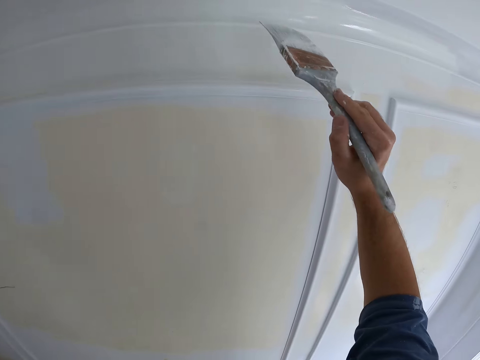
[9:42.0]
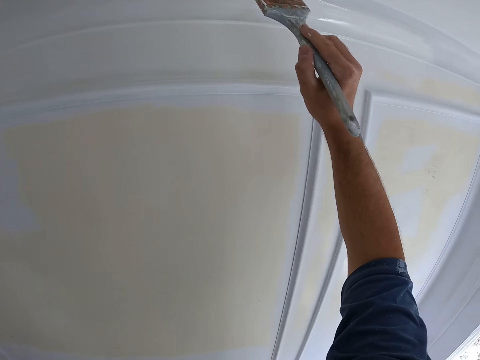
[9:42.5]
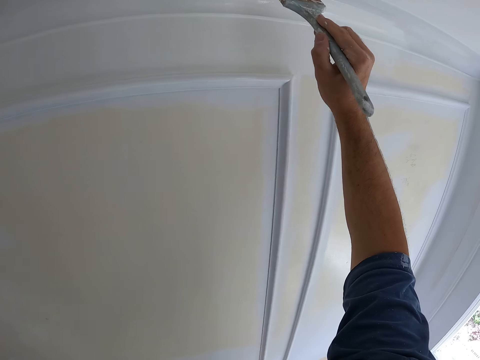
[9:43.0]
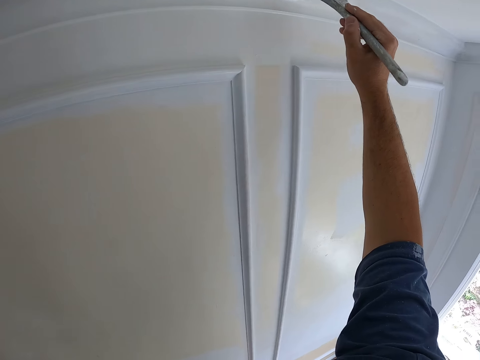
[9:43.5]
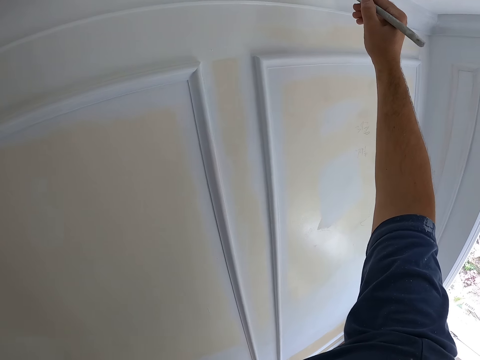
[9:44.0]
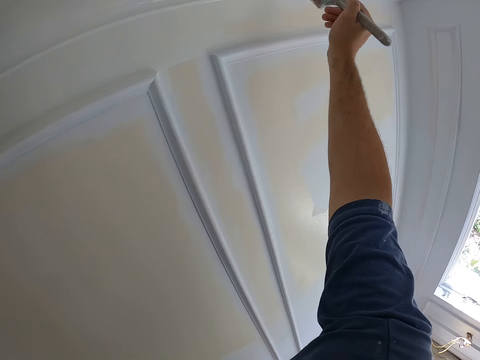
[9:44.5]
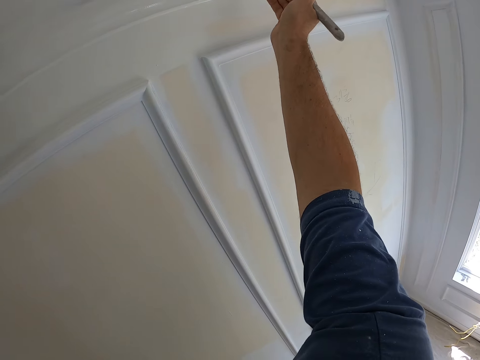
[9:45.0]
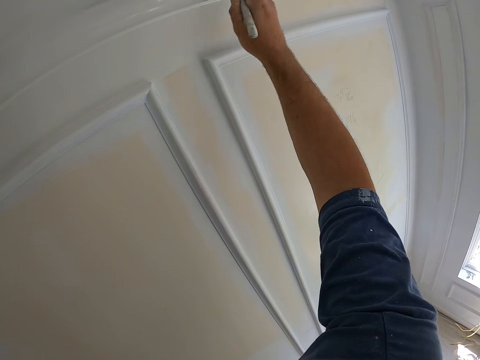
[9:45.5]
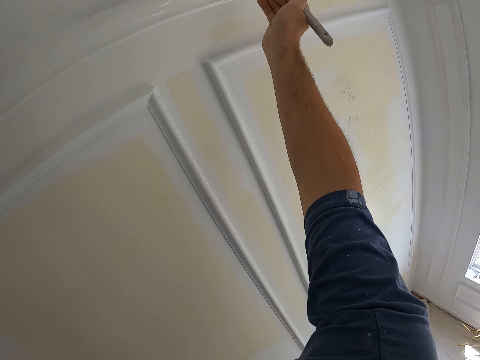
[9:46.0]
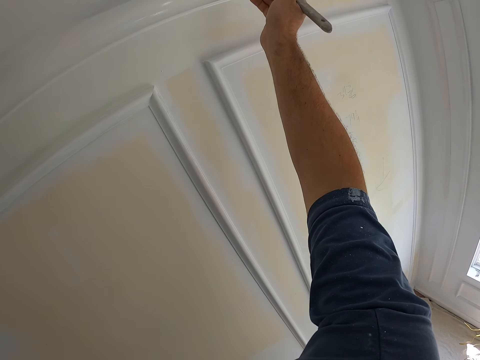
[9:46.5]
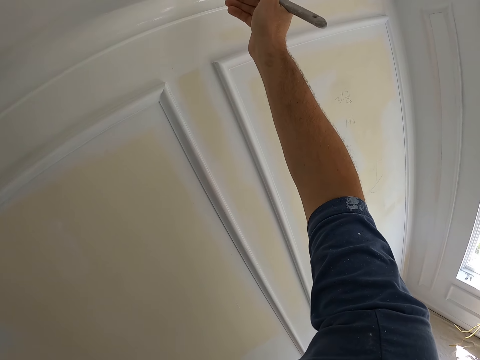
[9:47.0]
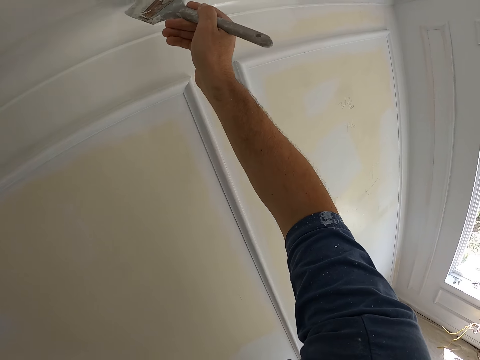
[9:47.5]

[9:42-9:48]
The camera wearer paints the wall of the room.

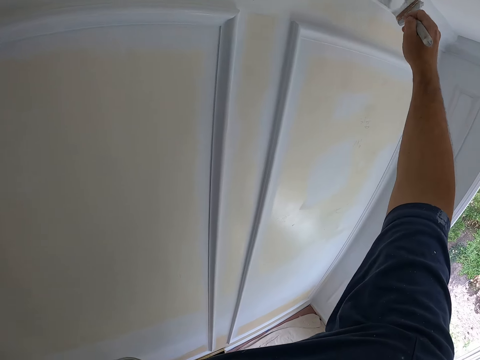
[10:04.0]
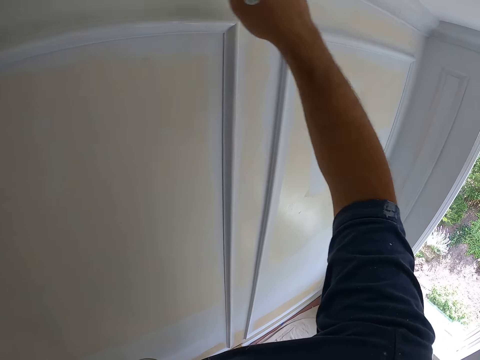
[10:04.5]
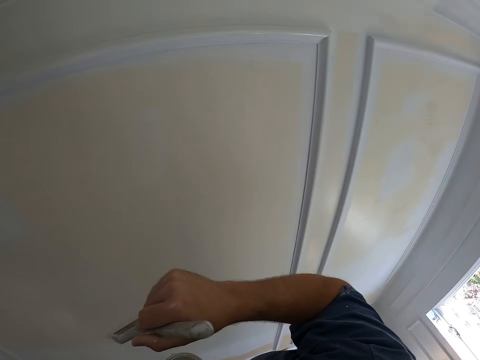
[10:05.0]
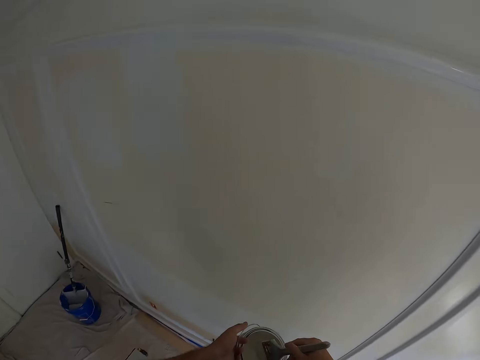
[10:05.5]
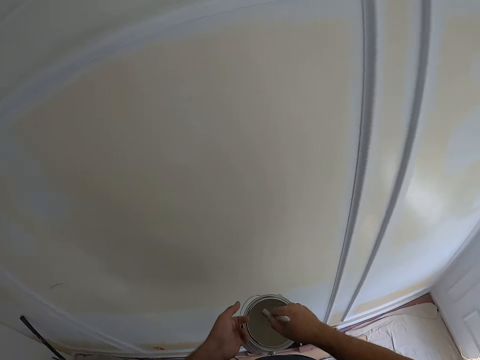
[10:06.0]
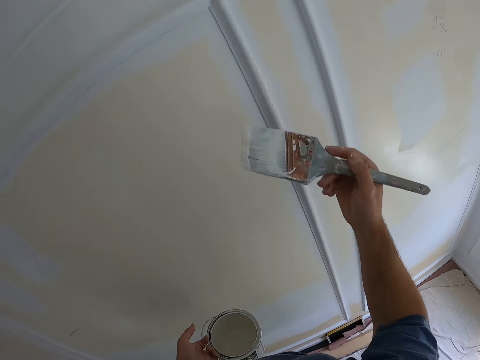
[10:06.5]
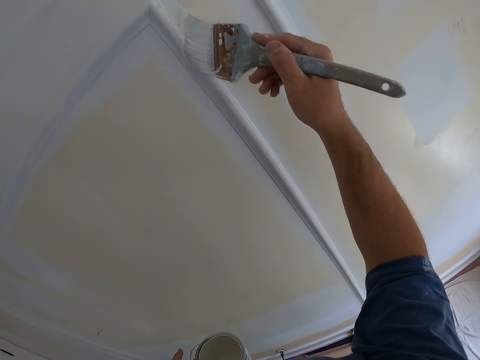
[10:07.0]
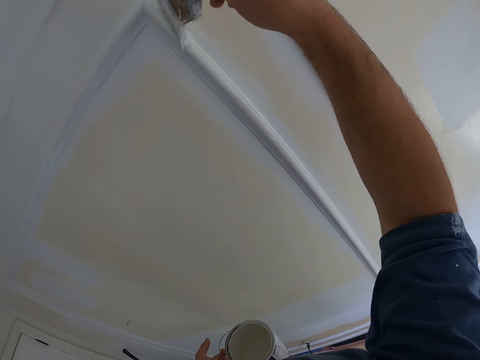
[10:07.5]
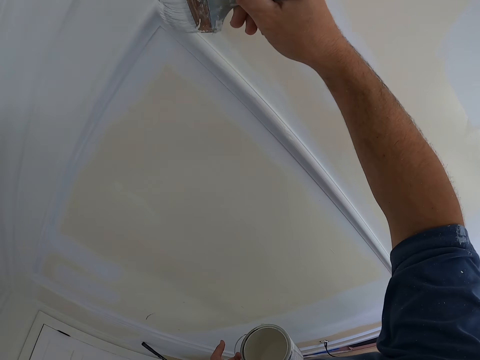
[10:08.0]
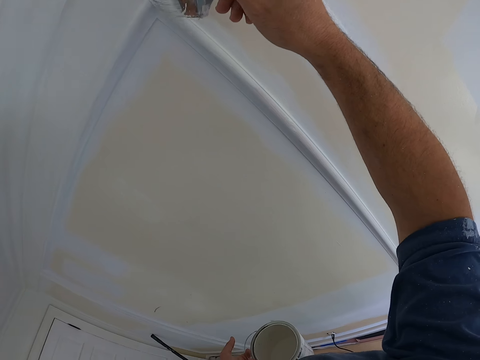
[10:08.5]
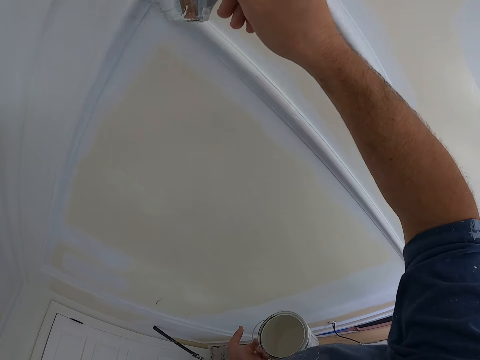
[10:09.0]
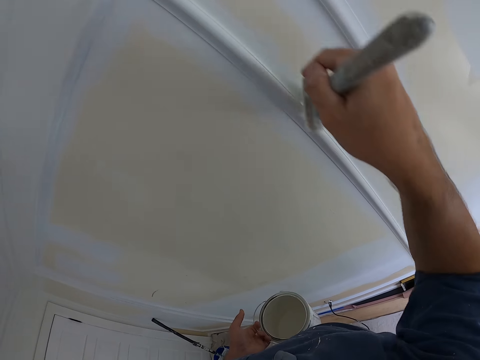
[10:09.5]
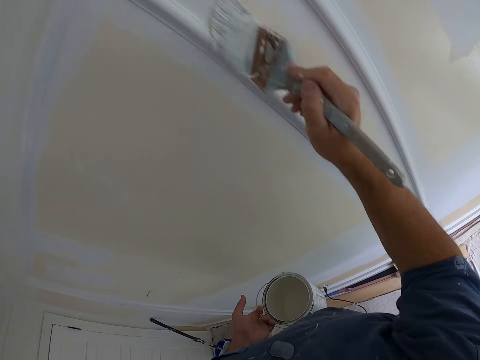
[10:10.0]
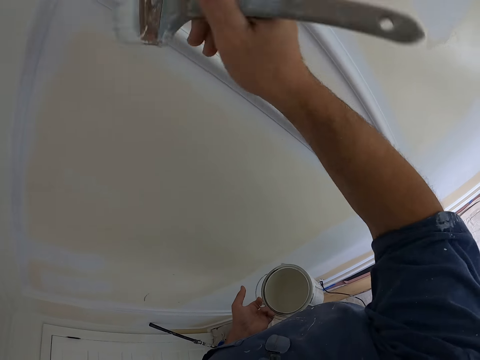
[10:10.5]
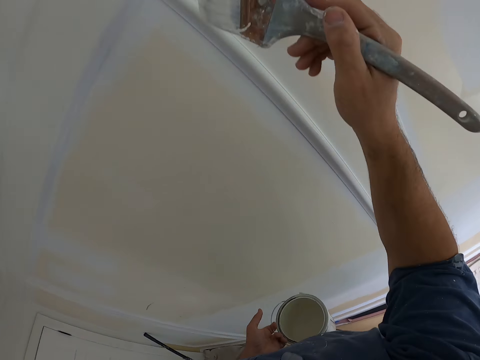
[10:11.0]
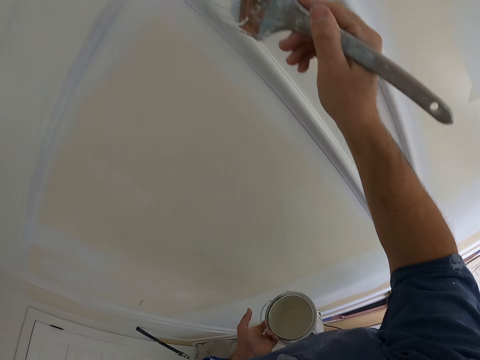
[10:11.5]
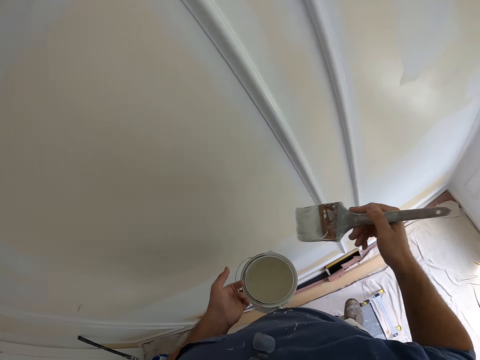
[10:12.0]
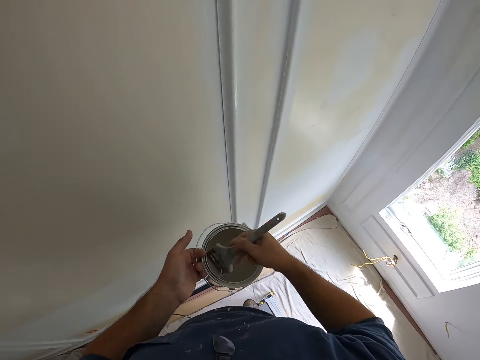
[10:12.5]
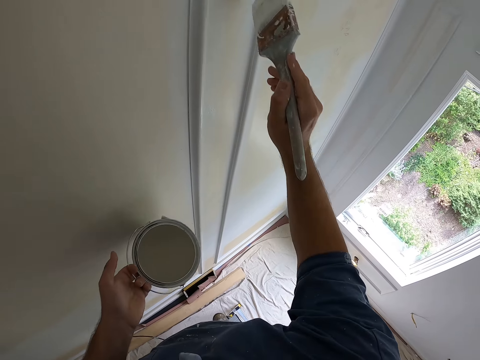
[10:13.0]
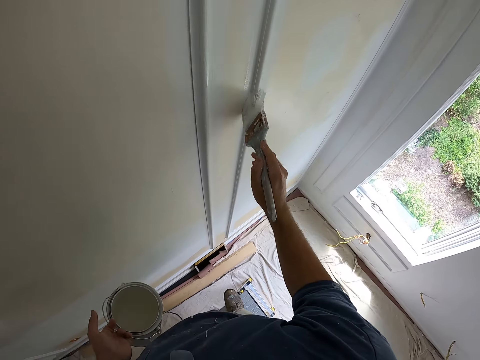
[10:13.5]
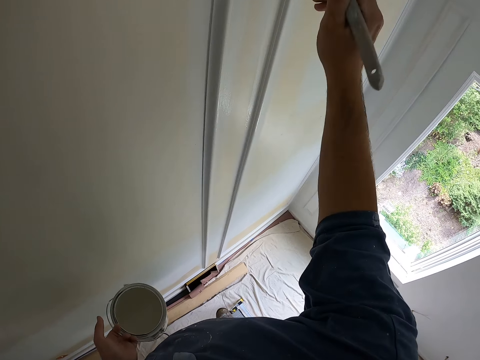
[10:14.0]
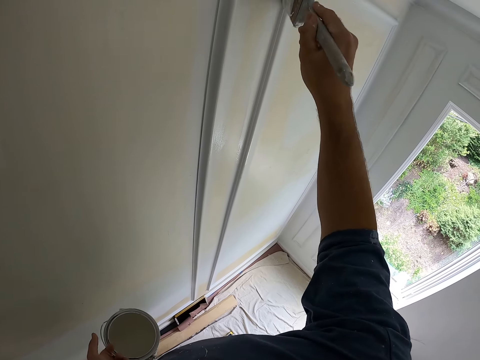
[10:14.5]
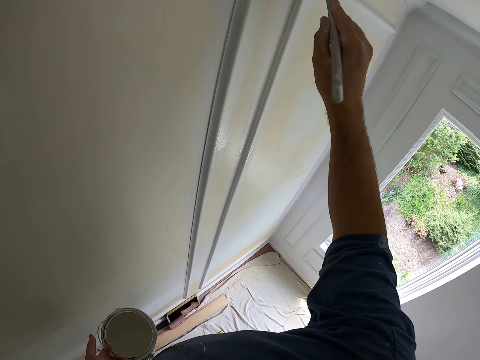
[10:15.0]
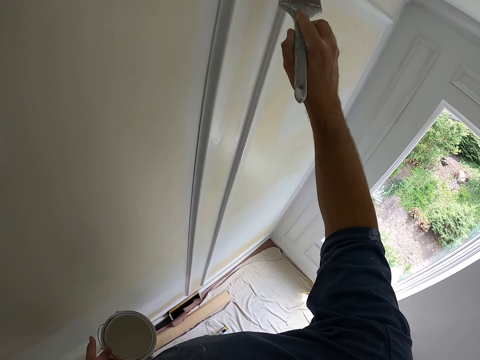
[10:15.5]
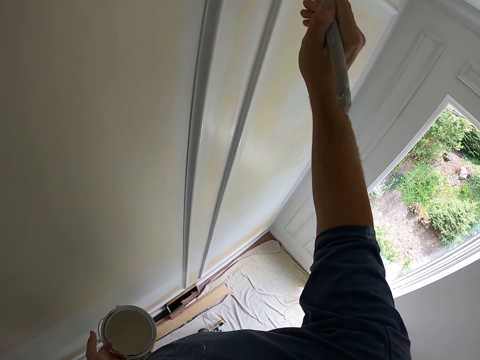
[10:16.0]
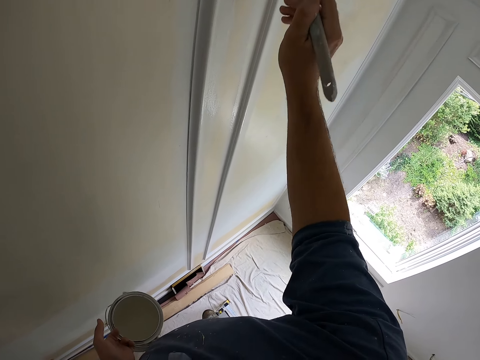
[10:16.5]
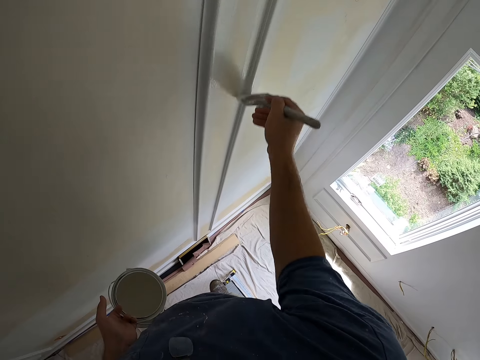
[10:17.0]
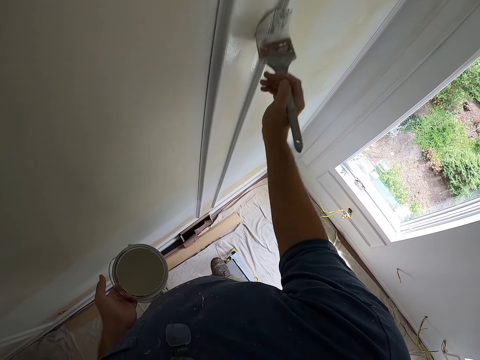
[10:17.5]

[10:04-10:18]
The camera wearer dips the paint brush into the paint container. They paint the wall of the room. They dip the paint brush into the paint container. They paint the wall of the room.

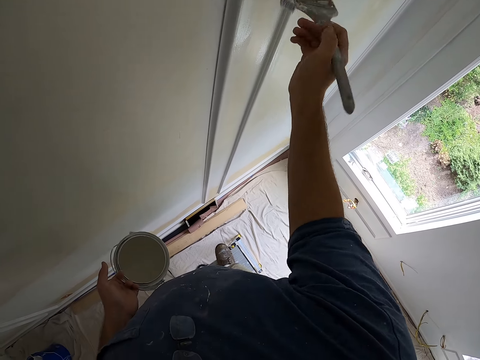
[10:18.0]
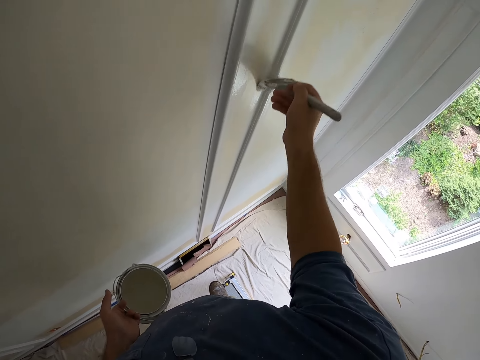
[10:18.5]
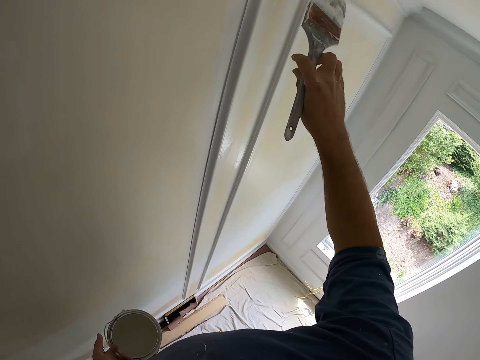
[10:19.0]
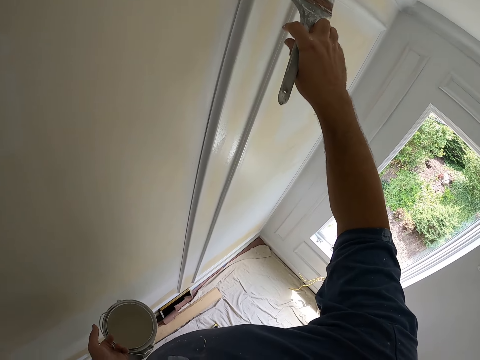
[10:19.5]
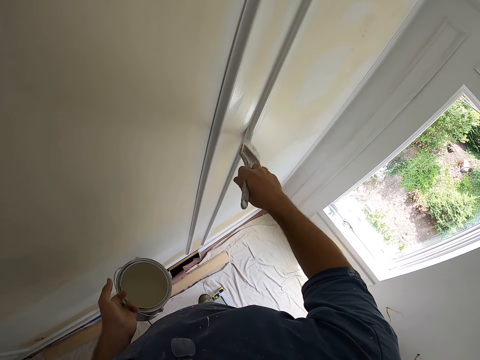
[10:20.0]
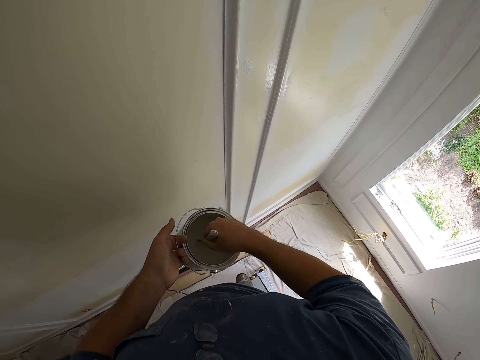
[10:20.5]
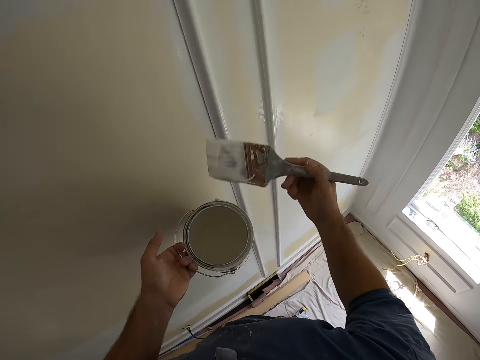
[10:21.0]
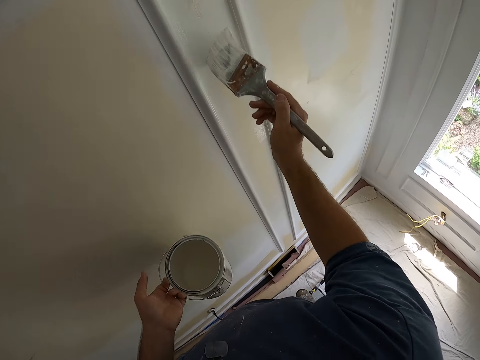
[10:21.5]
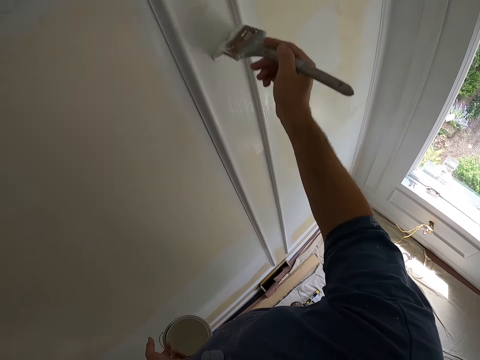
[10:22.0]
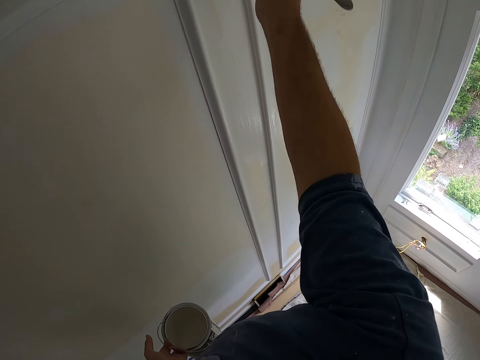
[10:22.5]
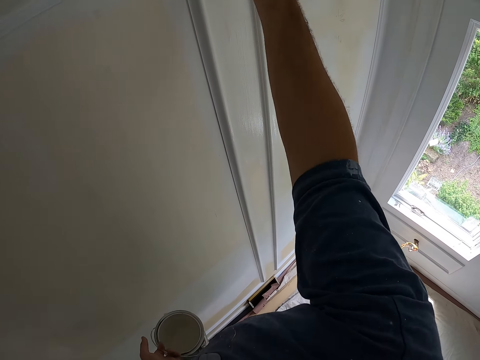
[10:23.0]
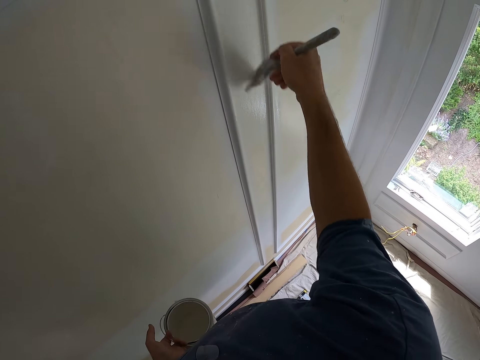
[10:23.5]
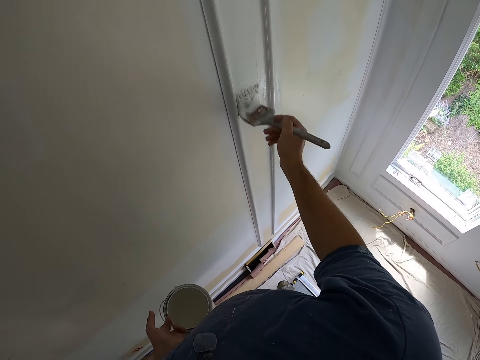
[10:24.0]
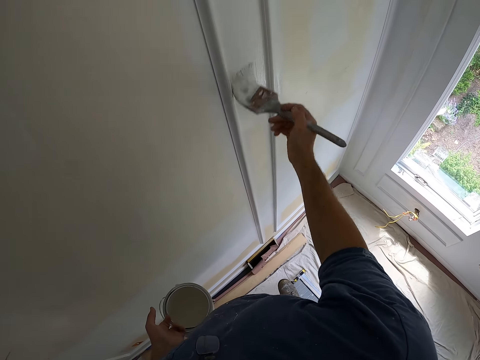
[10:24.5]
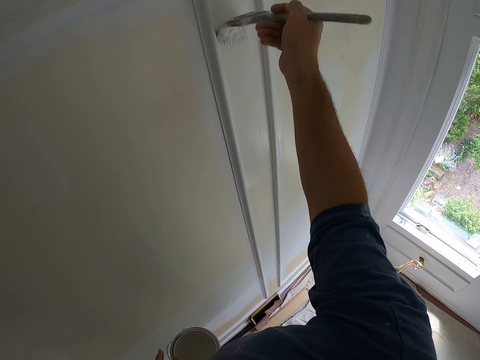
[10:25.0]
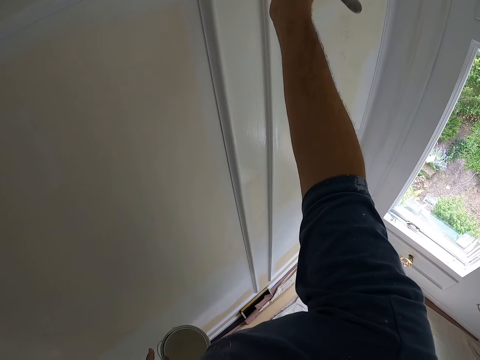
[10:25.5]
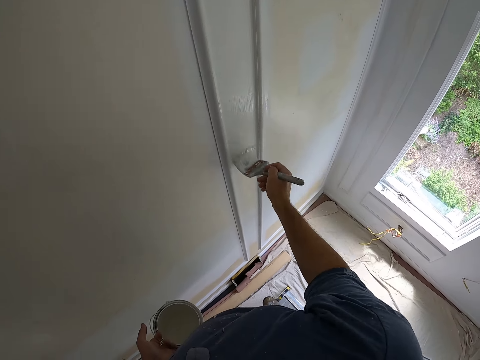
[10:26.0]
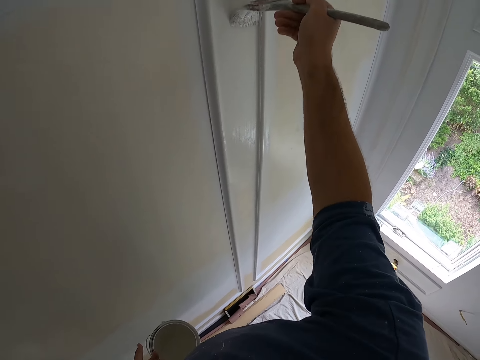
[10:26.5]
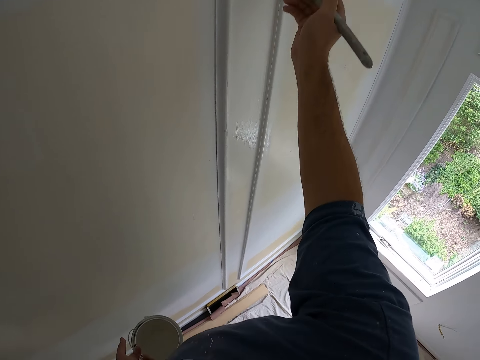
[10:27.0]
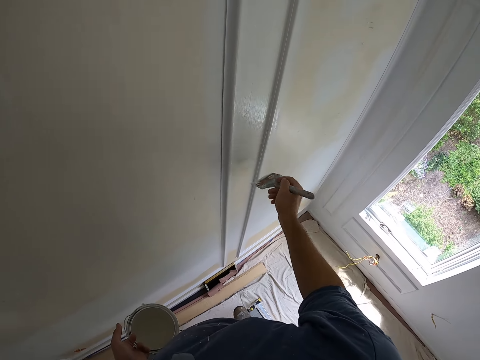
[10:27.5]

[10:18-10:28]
The camera wearer dips the paint brush into the paint container. They paint the wall of the room.
